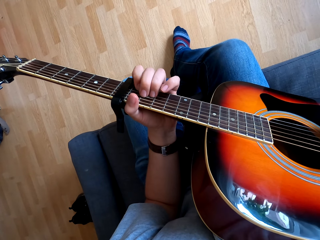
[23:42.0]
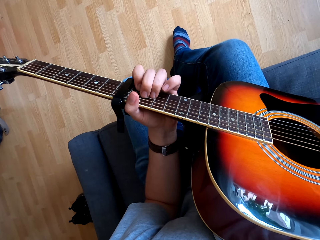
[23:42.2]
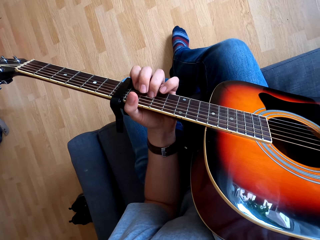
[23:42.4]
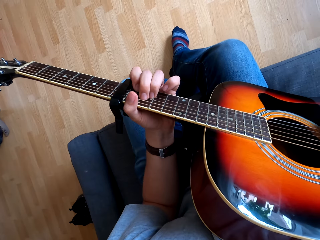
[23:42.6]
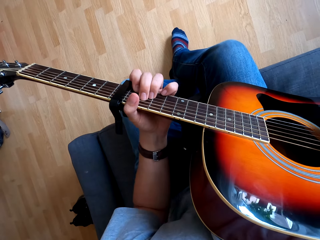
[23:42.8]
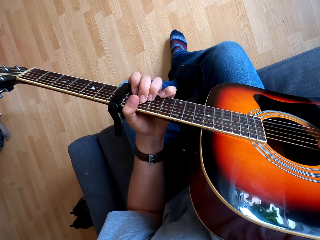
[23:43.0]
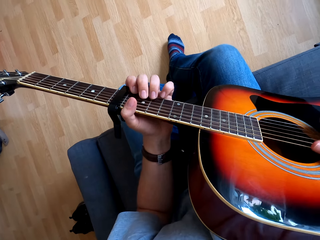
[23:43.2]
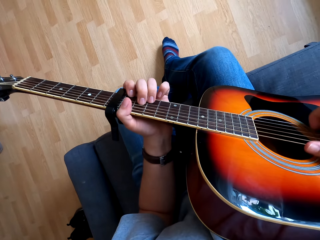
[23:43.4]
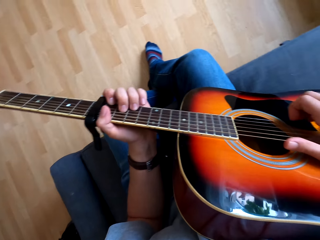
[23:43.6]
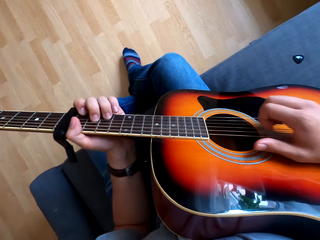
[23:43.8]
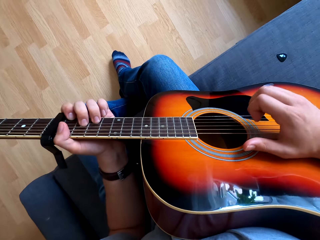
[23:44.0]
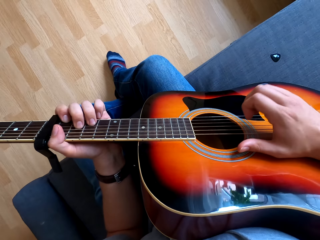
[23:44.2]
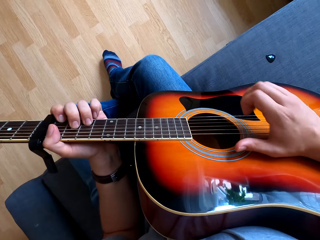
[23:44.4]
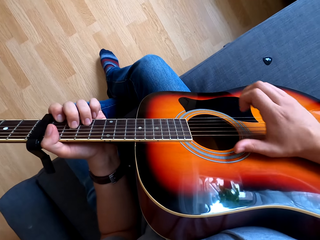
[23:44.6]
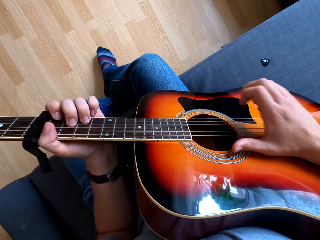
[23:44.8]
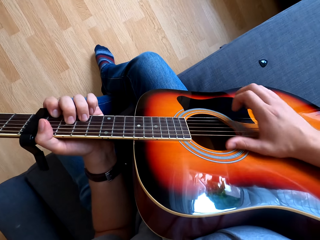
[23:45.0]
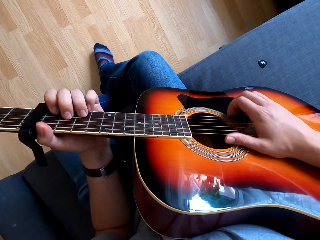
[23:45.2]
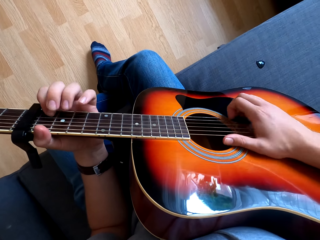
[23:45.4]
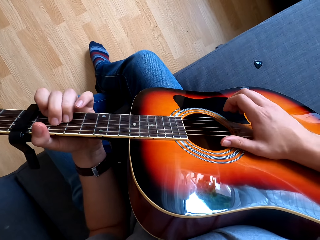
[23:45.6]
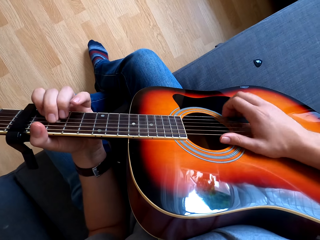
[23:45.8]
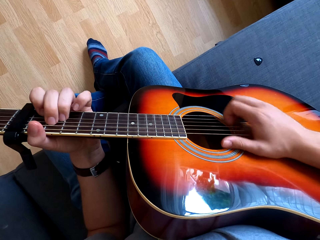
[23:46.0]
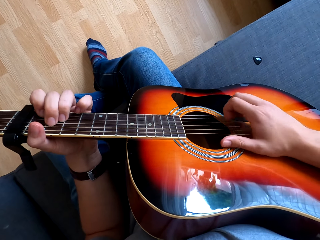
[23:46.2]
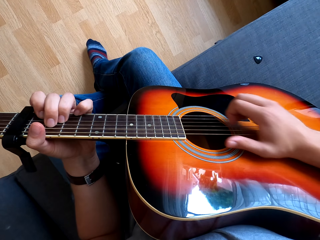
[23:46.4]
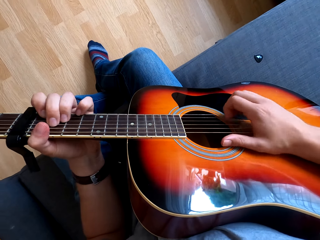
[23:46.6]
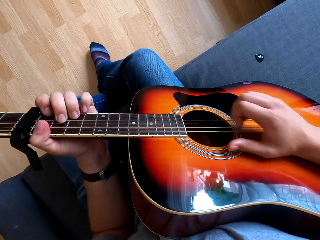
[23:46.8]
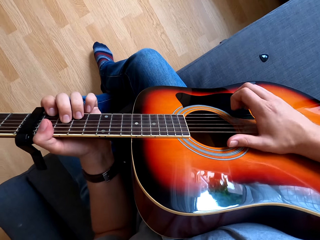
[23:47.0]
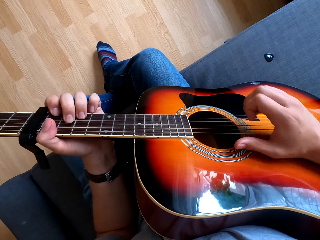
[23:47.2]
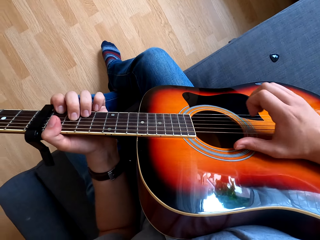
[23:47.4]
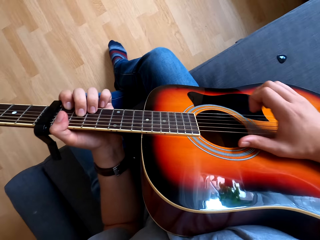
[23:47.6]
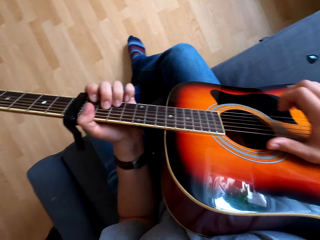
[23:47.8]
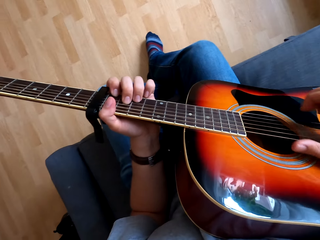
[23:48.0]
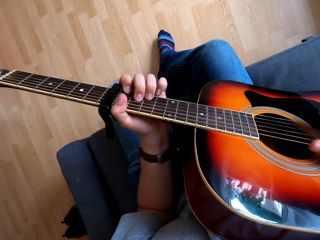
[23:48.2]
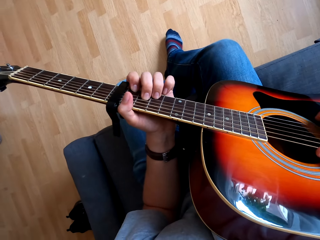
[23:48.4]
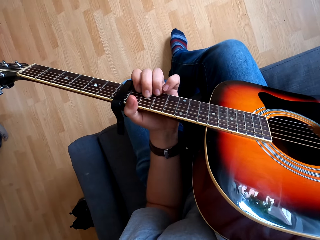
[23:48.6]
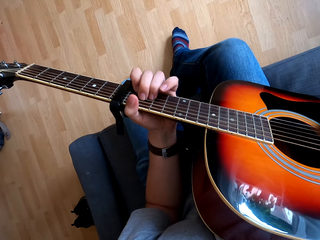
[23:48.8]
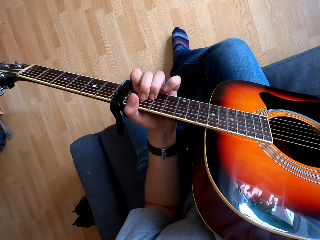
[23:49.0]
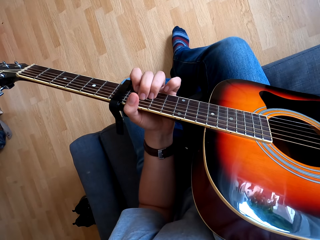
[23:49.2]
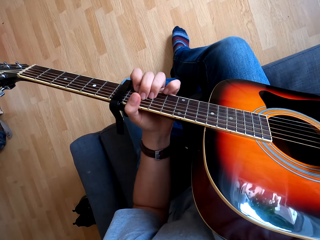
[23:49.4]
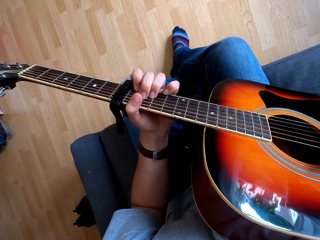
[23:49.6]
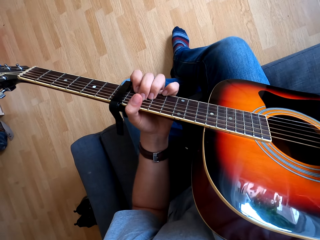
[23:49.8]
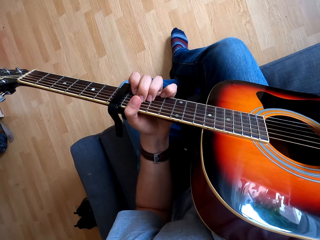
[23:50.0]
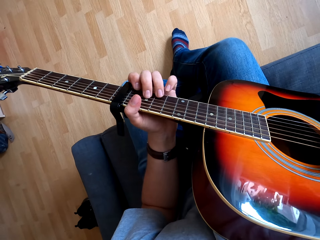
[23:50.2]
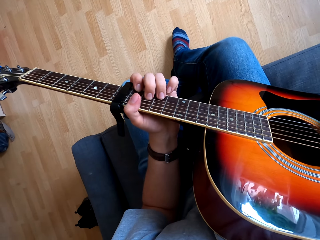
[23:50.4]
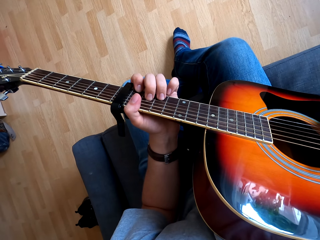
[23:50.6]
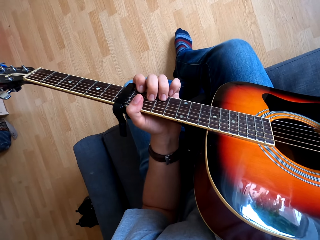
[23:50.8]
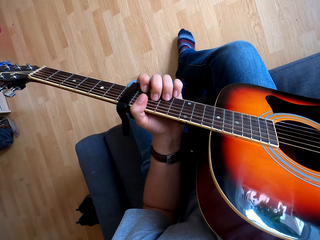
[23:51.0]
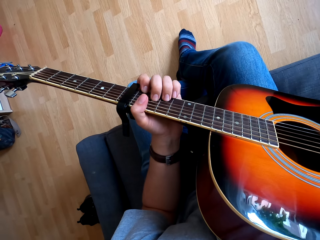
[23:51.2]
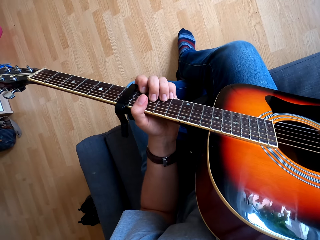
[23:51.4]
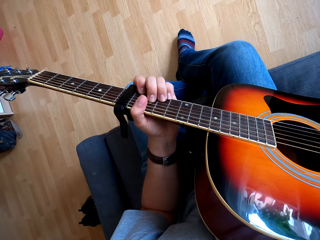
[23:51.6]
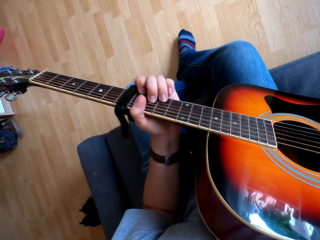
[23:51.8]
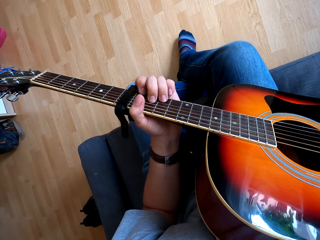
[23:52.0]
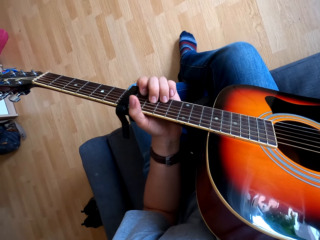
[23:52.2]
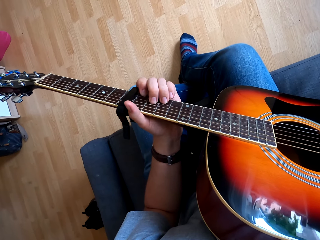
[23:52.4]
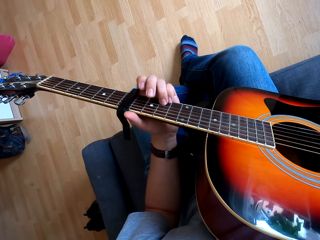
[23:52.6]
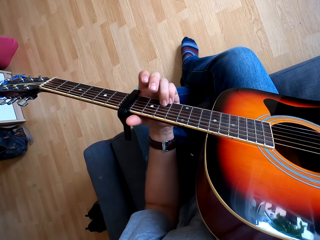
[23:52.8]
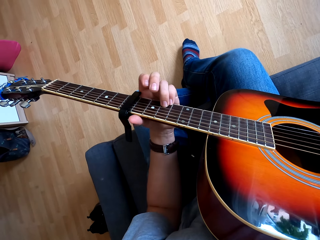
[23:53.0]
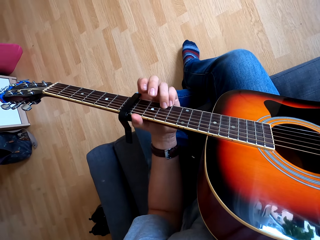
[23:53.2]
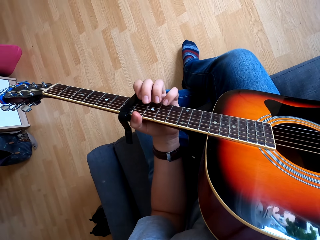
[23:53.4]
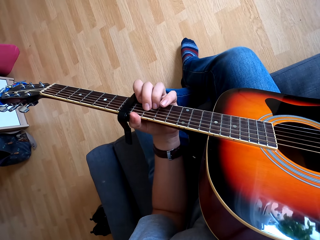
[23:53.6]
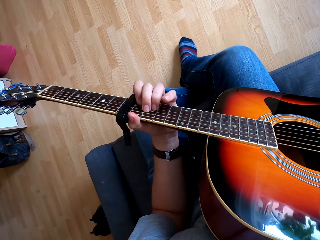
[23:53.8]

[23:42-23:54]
The camera wearer plays a guitar.

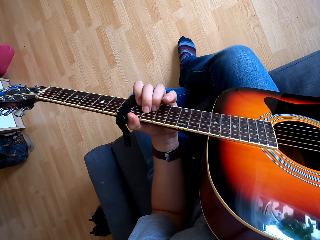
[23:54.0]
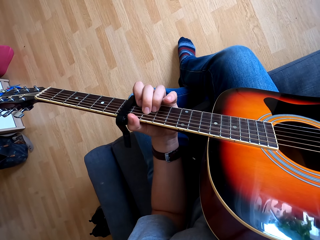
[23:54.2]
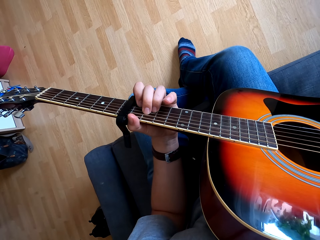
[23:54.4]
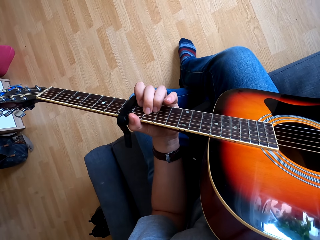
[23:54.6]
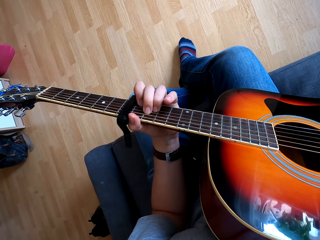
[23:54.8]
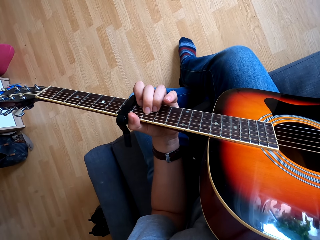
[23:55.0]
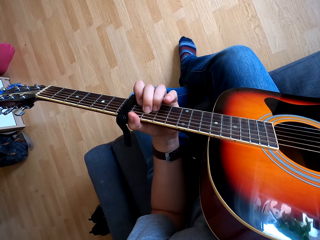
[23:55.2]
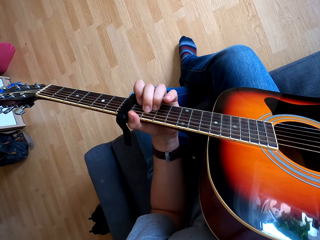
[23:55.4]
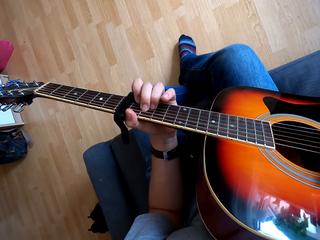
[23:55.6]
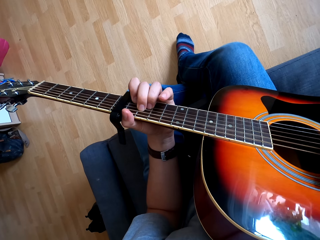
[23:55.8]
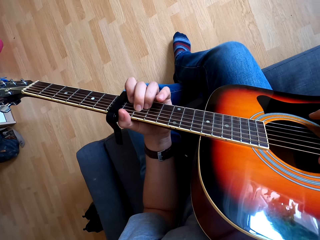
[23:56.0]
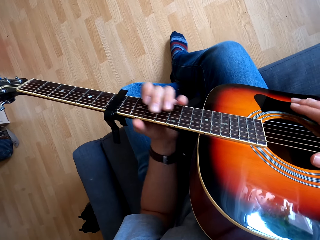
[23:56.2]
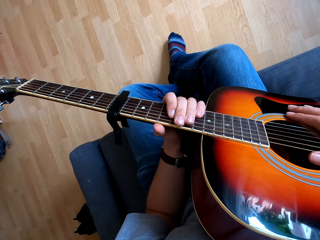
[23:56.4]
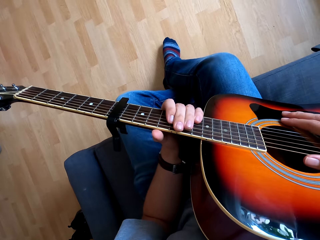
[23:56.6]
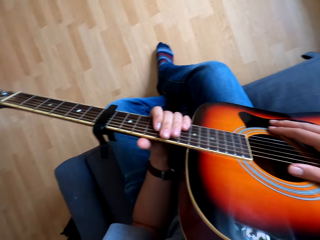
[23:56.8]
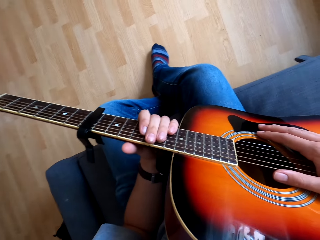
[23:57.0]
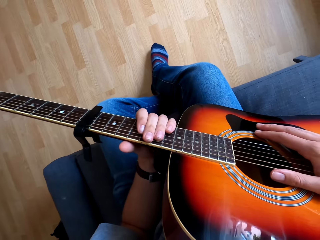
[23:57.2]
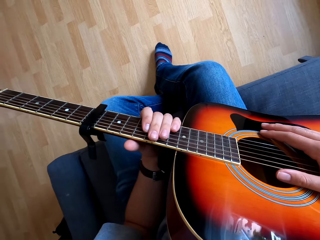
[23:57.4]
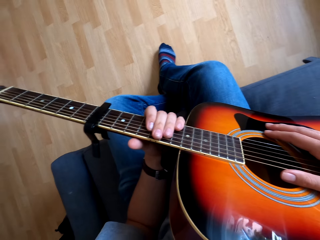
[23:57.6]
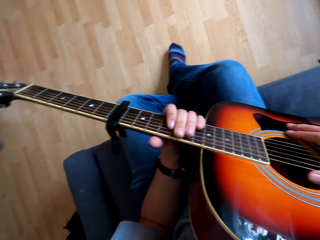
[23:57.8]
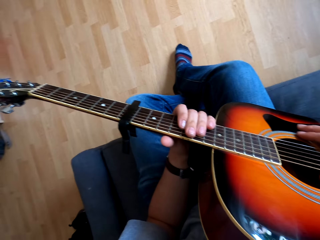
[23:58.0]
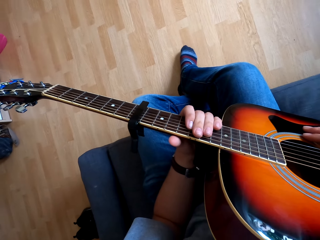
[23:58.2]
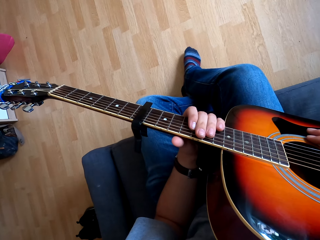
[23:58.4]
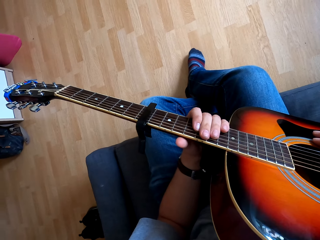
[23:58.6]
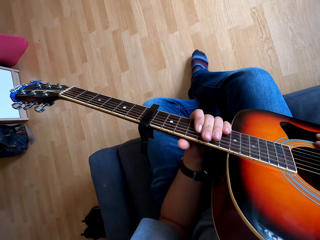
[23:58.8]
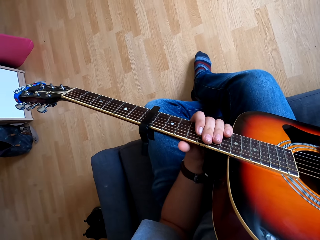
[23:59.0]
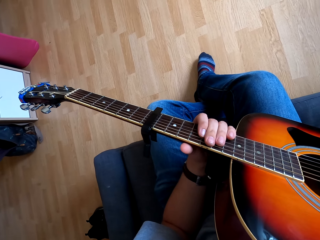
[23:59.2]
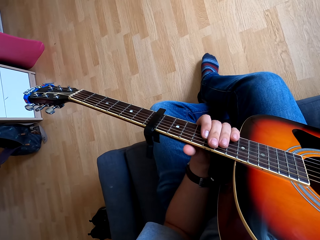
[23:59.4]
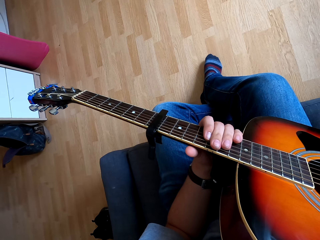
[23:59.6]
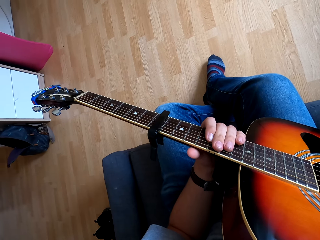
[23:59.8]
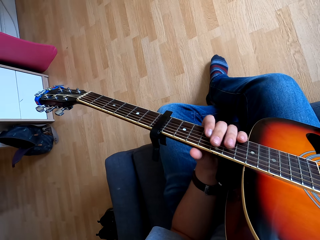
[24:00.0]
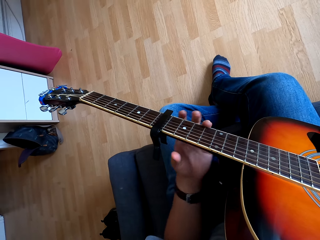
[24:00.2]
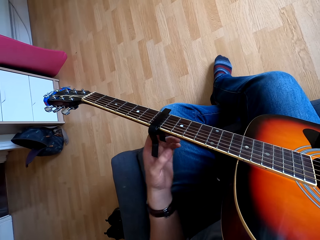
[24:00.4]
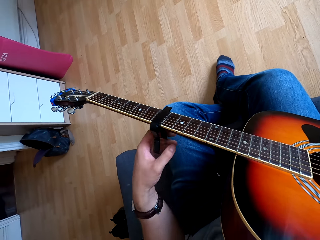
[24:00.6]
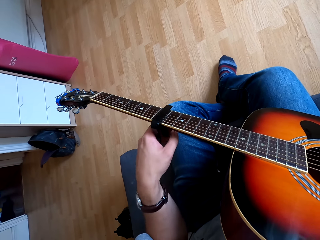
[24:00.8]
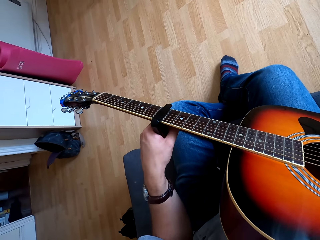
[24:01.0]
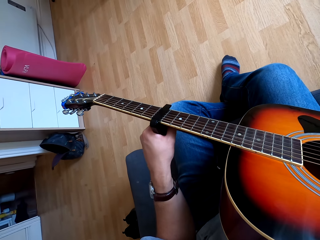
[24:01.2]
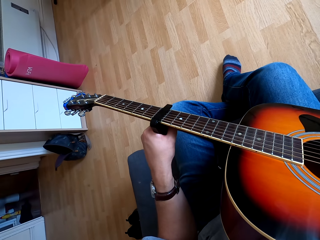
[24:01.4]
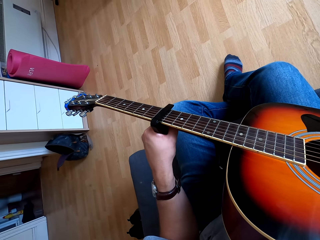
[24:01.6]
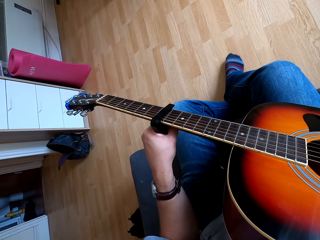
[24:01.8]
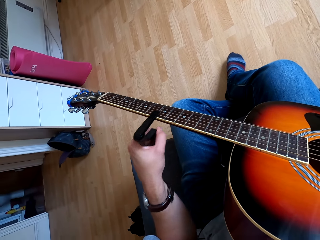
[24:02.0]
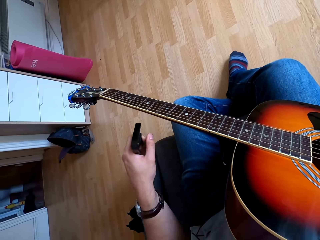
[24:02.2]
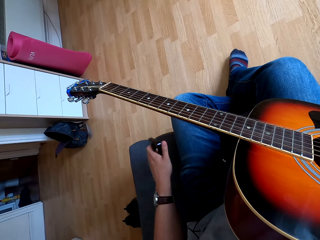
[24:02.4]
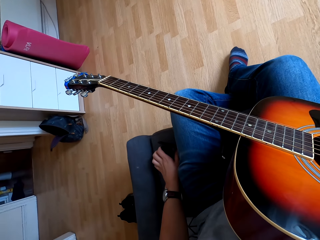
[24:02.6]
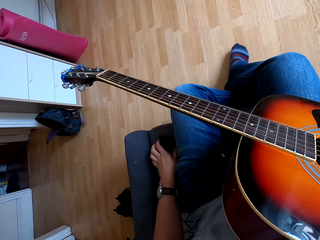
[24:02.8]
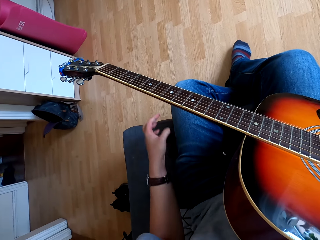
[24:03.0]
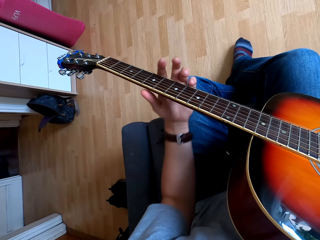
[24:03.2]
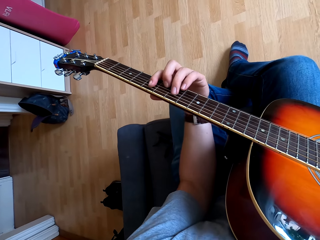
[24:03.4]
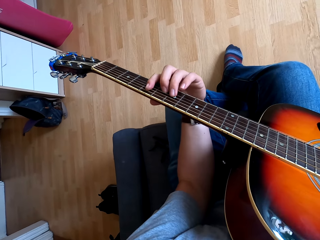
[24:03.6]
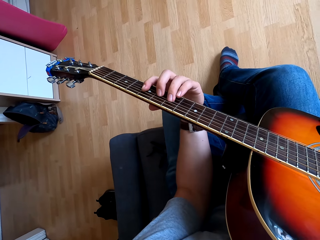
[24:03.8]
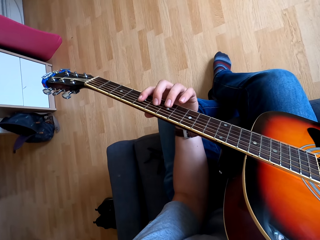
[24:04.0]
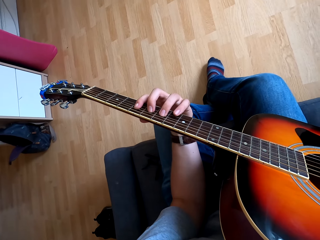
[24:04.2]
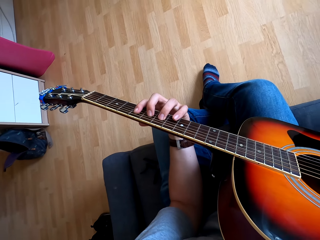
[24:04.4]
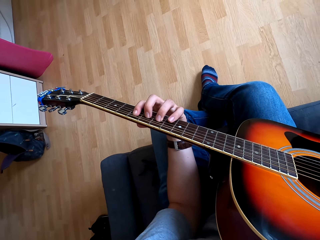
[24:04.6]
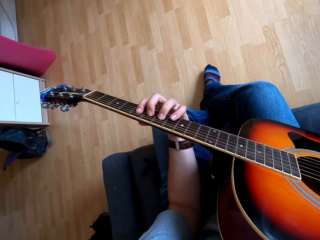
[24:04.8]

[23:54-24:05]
The camera wearer touches the guitar.
